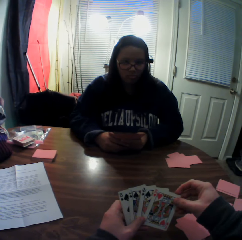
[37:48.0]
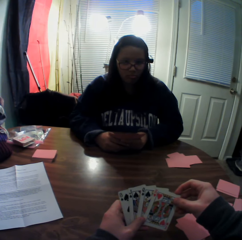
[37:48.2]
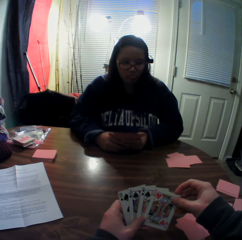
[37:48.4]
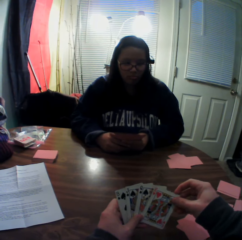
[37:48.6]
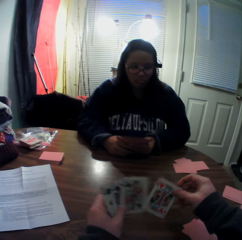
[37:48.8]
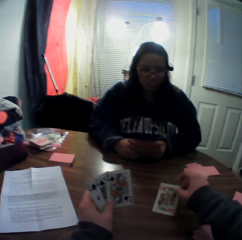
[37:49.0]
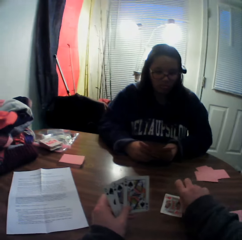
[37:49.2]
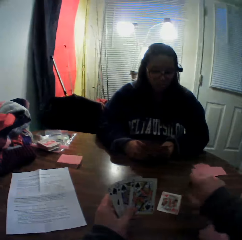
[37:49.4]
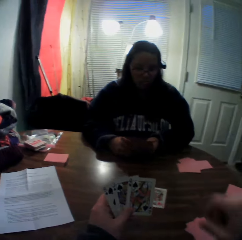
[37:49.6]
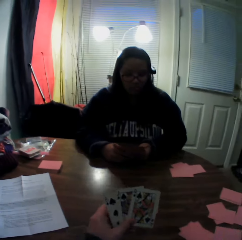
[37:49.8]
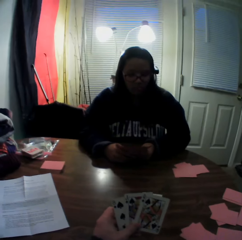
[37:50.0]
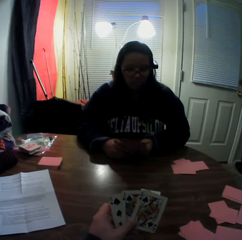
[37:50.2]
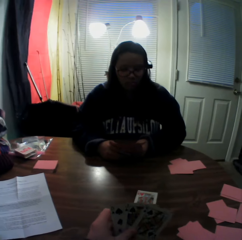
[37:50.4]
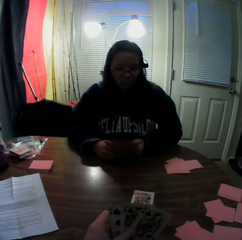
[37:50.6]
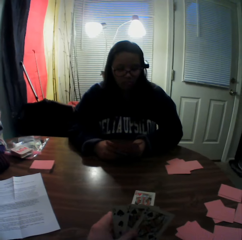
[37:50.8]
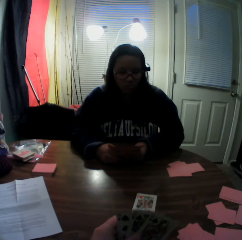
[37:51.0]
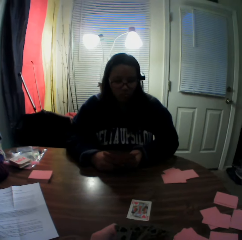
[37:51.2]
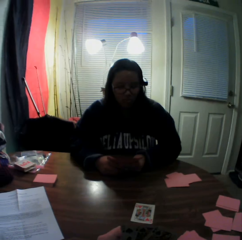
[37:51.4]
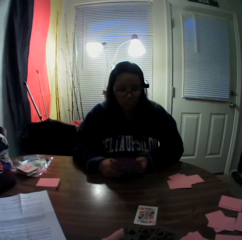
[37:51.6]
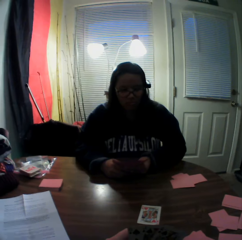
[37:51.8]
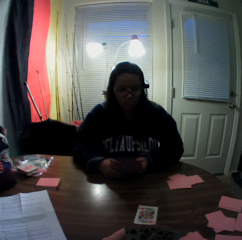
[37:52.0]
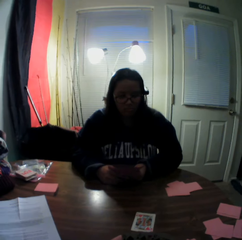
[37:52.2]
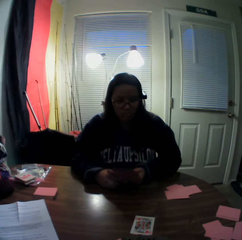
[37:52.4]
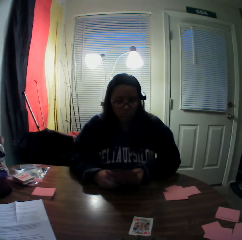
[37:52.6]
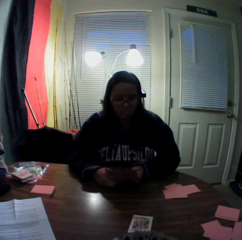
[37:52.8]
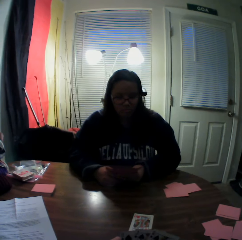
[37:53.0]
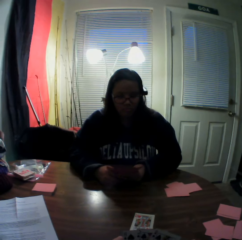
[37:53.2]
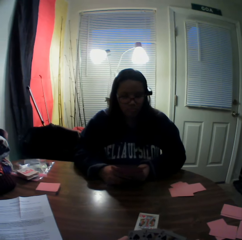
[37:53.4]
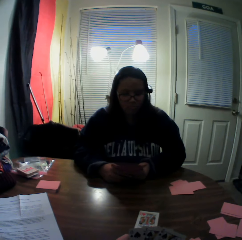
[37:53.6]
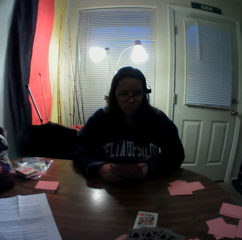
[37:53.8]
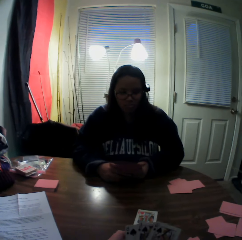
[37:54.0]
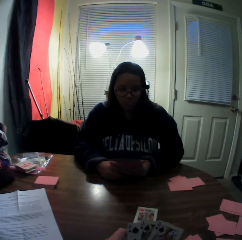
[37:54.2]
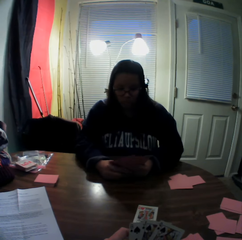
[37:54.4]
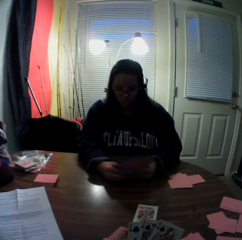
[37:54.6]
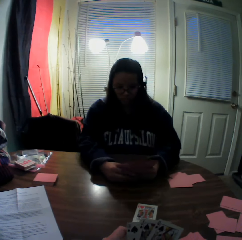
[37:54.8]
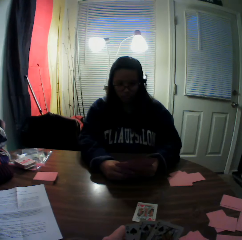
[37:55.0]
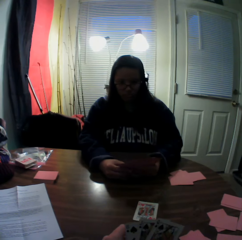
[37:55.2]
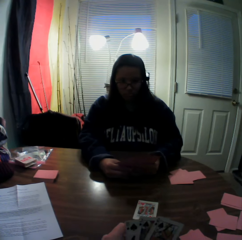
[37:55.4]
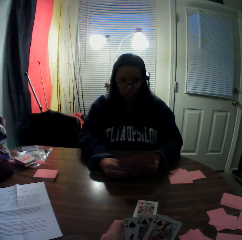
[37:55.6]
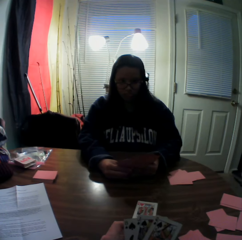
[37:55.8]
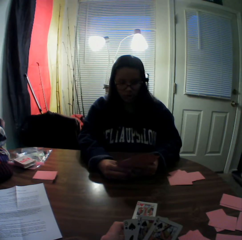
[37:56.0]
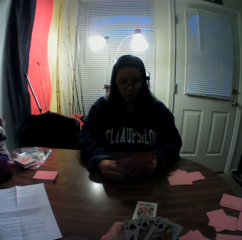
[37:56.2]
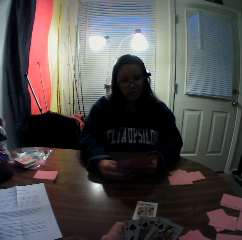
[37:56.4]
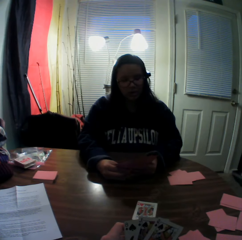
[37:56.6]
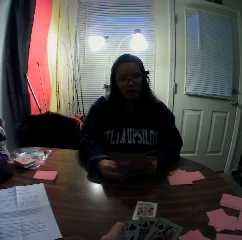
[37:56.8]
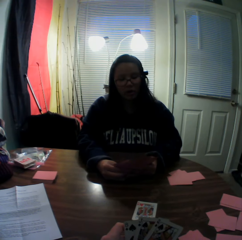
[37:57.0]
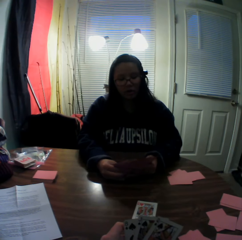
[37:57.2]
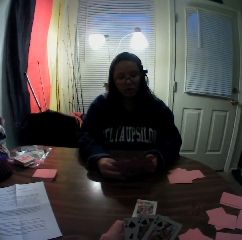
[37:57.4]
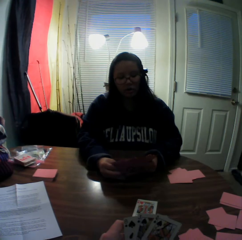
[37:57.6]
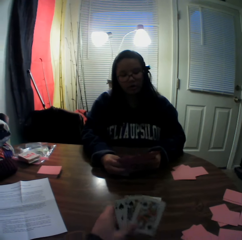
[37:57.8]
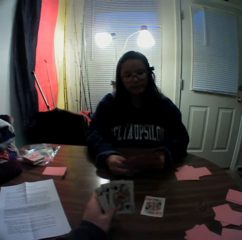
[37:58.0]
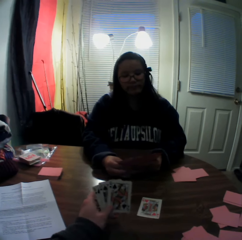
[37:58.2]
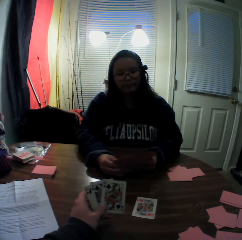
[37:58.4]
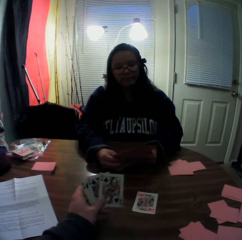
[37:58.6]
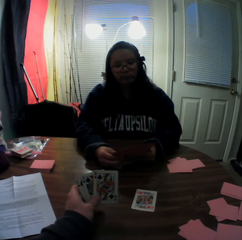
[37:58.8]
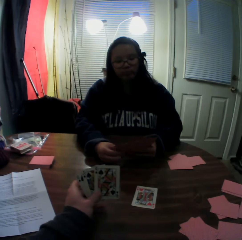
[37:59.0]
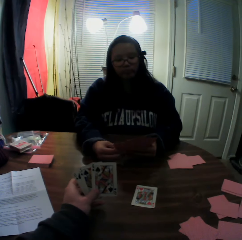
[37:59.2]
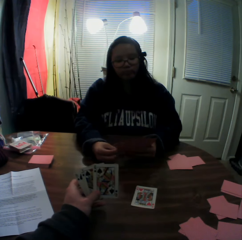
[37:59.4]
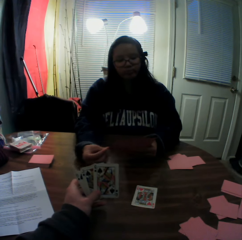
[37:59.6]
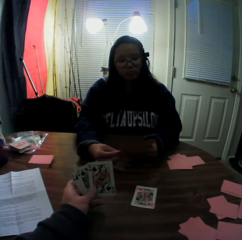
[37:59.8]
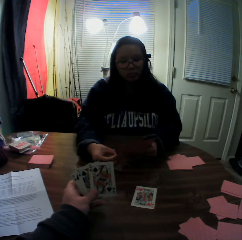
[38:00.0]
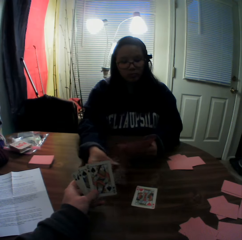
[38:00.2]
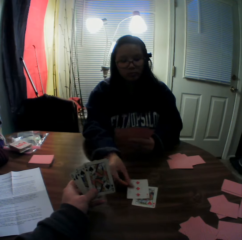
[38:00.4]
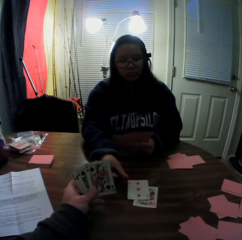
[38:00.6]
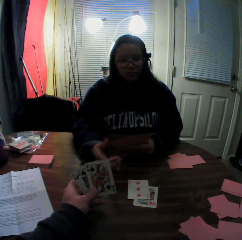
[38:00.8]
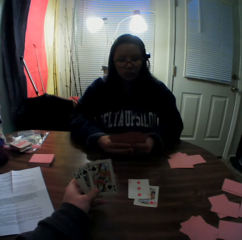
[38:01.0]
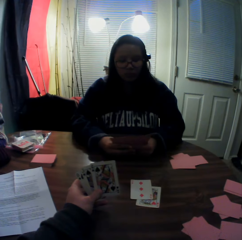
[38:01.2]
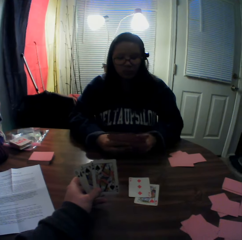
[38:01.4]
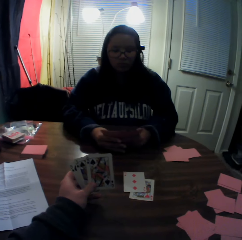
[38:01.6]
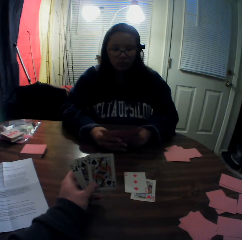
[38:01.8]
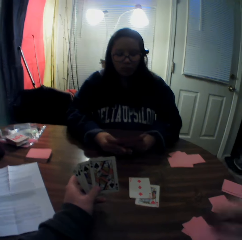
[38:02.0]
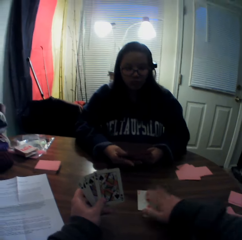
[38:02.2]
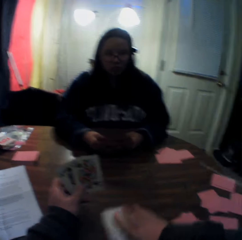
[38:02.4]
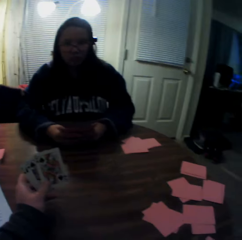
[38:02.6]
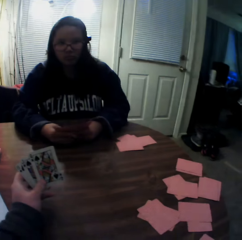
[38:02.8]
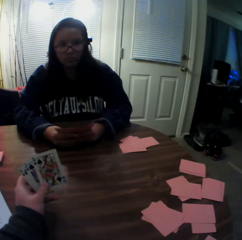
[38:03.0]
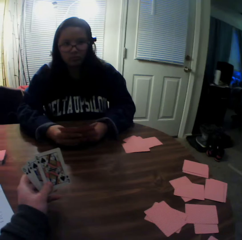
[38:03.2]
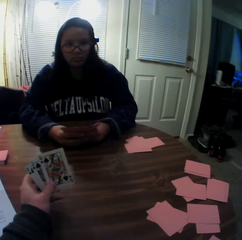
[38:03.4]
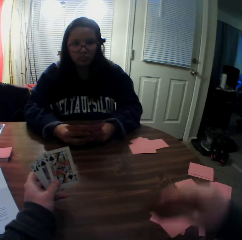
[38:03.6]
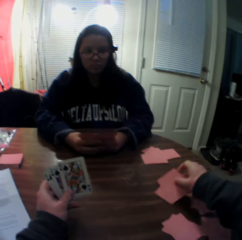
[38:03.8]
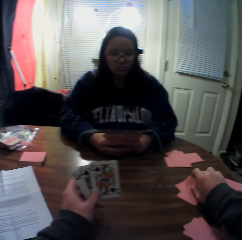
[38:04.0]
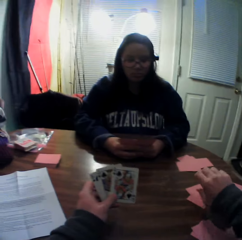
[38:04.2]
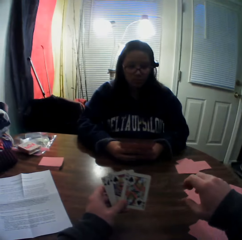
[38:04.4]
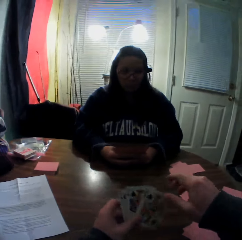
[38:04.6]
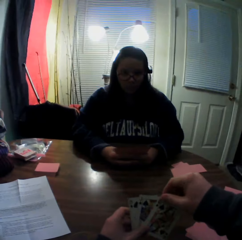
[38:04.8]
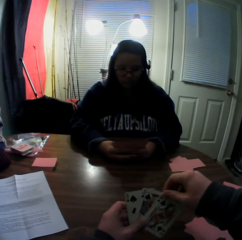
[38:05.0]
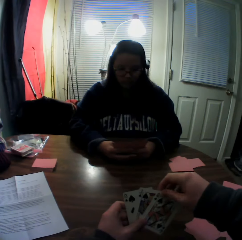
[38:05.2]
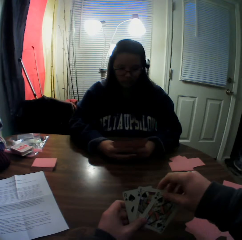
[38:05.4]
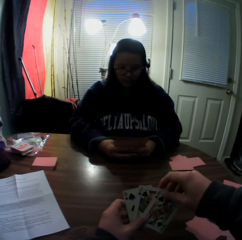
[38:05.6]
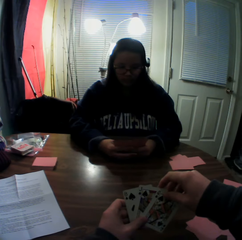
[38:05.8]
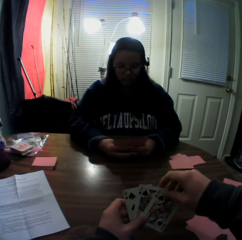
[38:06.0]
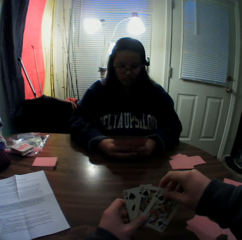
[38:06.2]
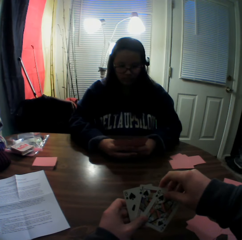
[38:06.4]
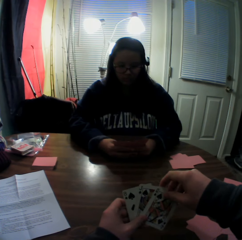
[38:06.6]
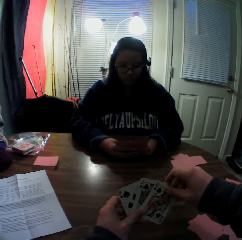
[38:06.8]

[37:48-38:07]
The camera wearer picks a card from the stack of cards in his hands with his right hand. He drops the card onto the table. The woman picks a card from the stack of cards in her hands with her right hand and places the card onto the table. The camera wearer packs the stack of cards on the table with his right hand. He slides the playing cards on the table. He places the cards onto the table. He picks a card from the stack of cards in his hands with his right hand.

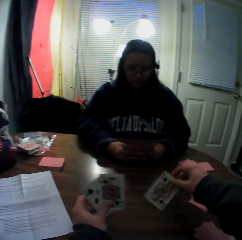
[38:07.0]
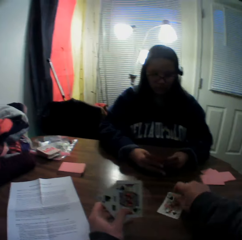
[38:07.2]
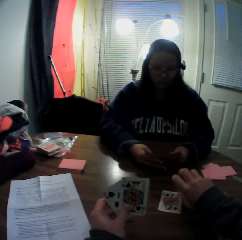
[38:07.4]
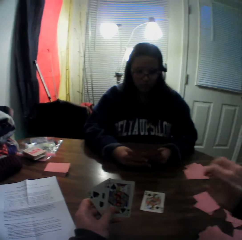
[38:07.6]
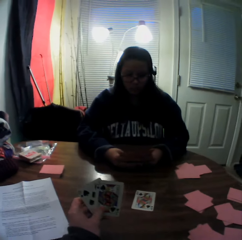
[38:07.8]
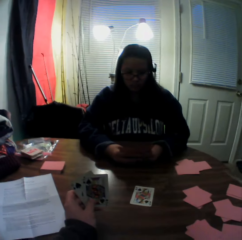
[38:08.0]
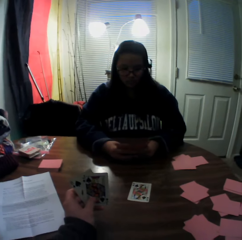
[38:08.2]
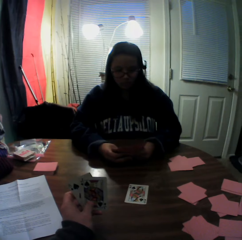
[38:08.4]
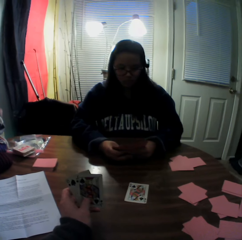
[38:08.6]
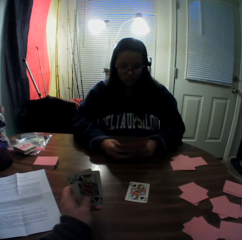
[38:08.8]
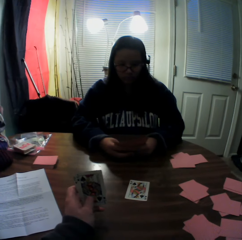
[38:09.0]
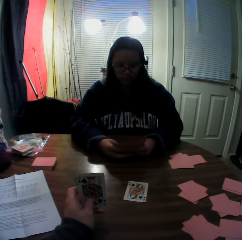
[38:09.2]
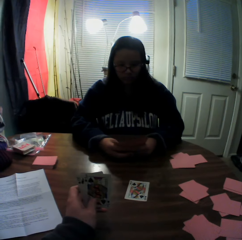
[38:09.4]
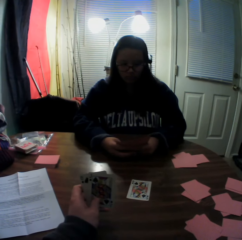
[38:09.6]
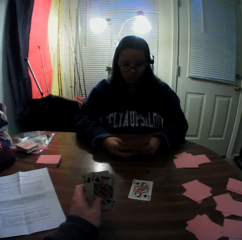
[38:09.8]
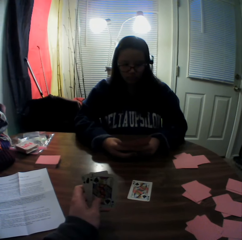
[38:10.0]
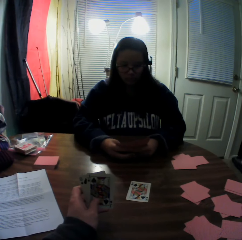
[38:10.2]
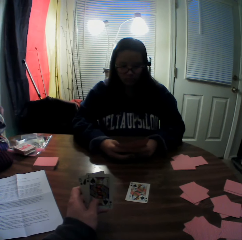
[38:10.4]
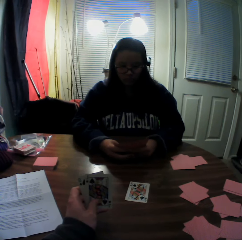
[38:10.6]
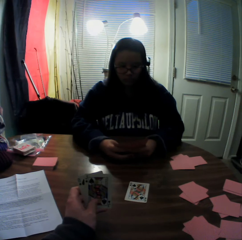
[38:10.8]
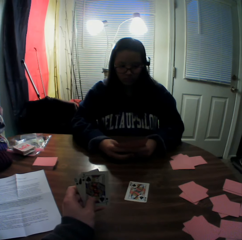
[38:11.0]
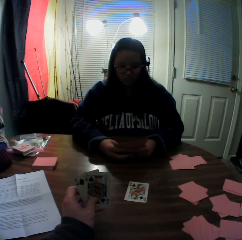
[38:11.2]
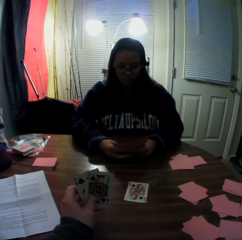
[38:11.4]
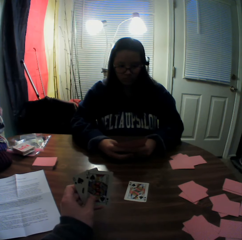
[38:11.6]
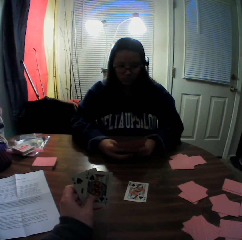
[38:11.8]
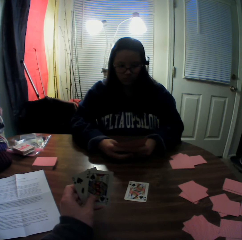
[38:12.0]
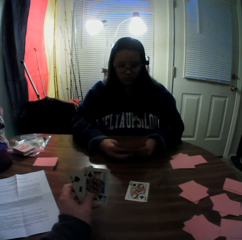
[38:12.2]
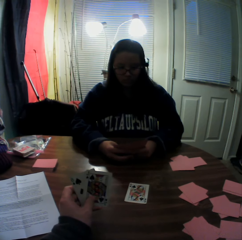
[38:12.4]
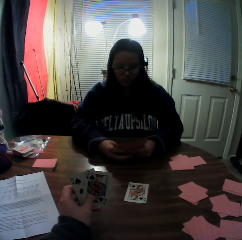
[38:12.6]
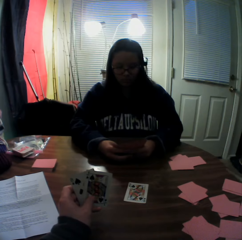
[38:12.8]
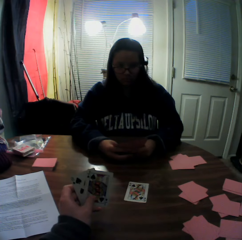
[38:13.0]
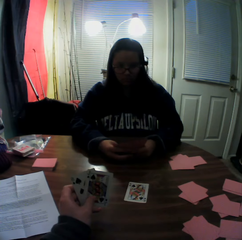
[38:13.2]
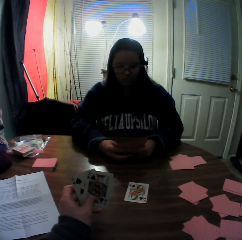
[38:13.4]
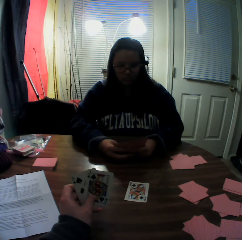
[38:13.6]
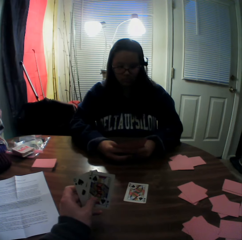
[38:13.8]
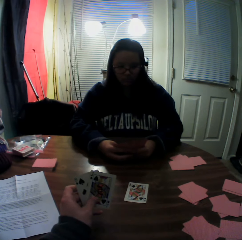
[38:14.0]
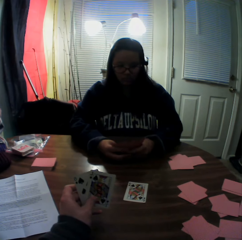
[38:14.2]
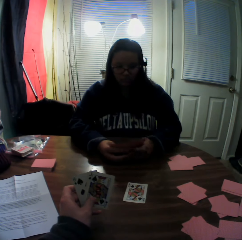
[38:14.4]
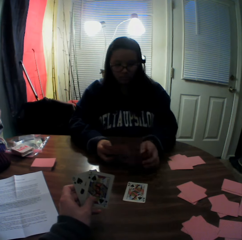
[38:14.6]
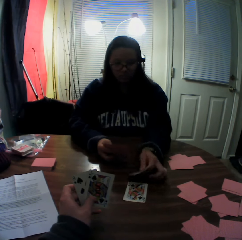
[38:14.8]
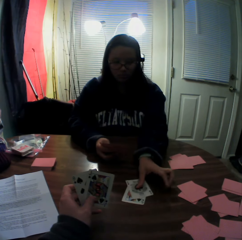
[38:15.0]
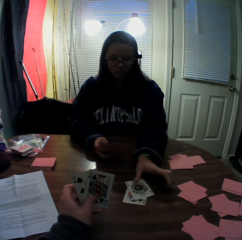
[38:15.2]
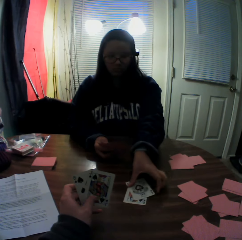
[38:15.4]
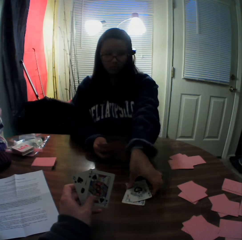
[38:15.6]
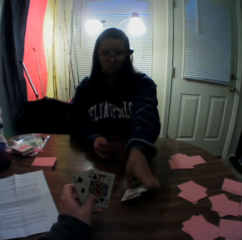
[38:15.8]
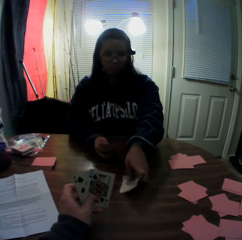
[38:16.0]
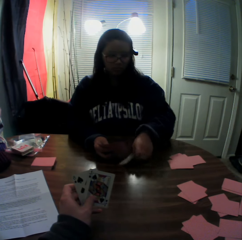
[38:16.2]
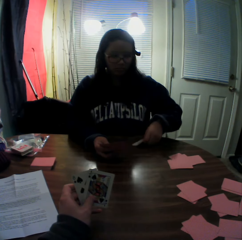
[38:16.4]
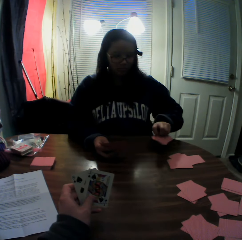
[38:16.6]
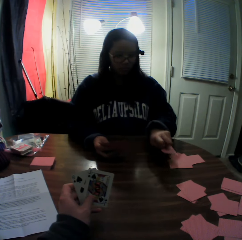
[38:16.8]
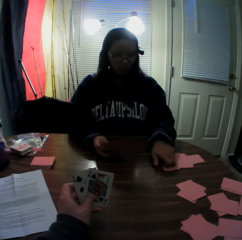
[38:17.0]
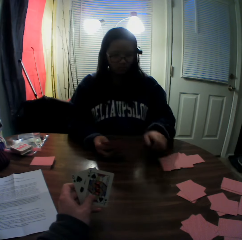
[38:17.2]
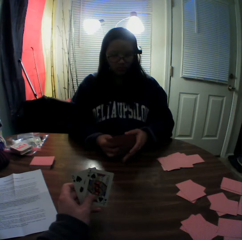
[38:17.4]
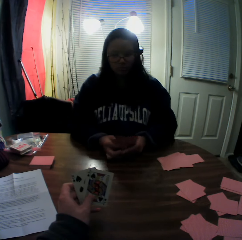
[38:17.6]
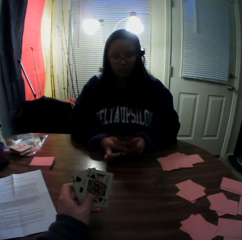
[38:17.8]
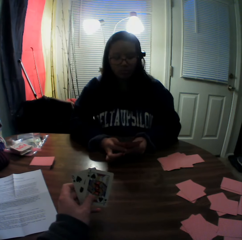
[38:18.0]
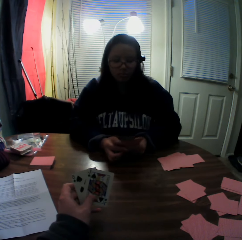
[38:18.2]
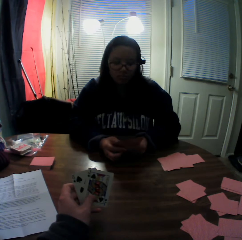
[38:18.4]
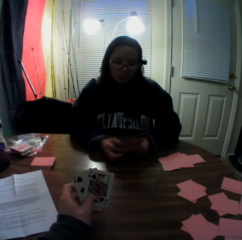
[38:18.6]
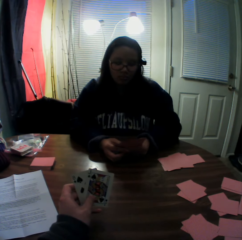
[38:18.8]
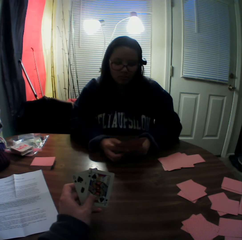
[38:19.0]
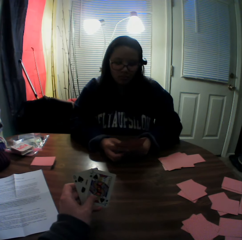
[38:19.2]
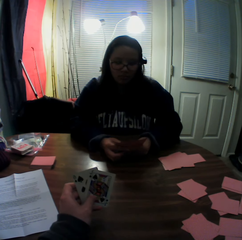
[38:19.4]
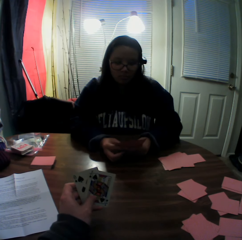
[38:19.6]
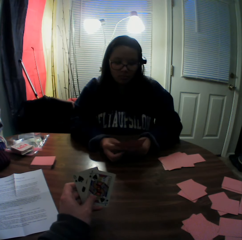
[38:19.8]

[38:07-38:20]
The camera wearer puts a playing card on the table. A woman picks a card from the stack of cards in her hands with her right hand. She puts a playing card on the table, picks playing cards from the table, places the card onto the table, and puts the playing cards on the table.
